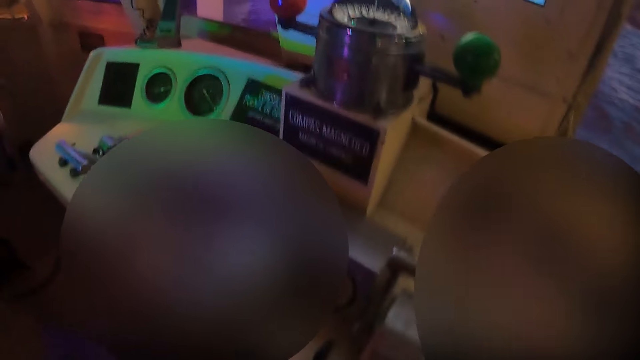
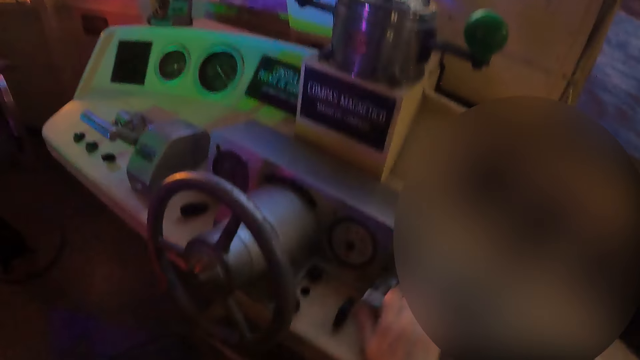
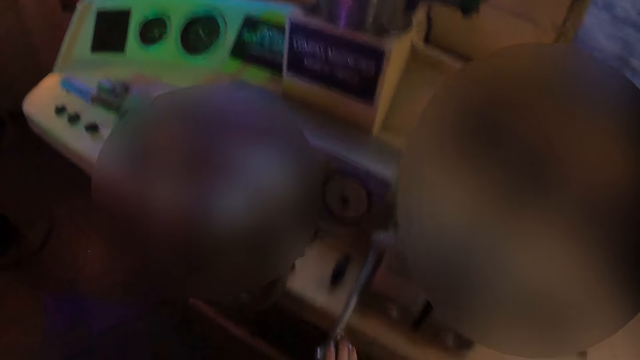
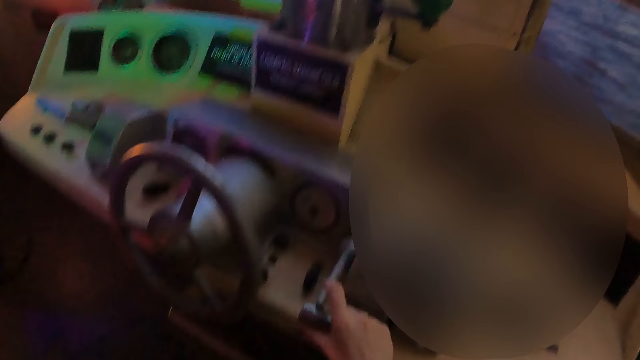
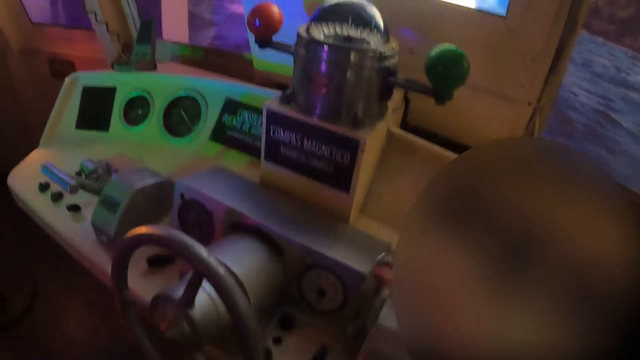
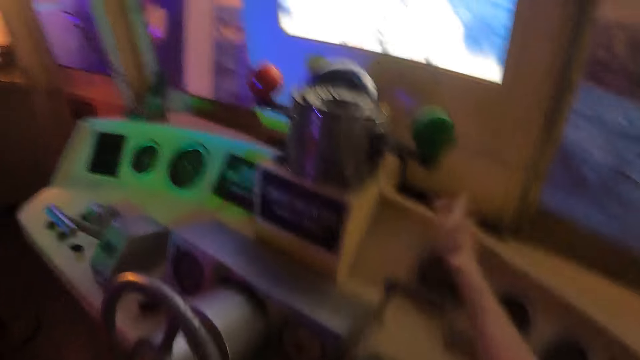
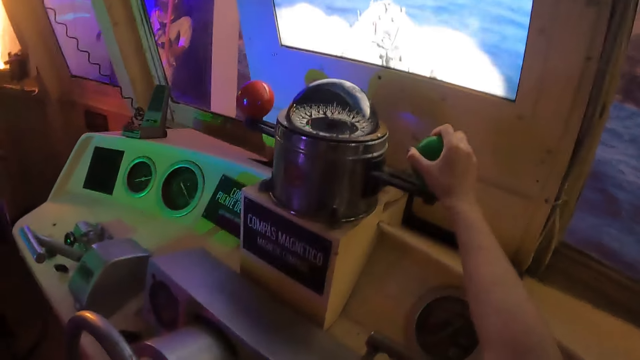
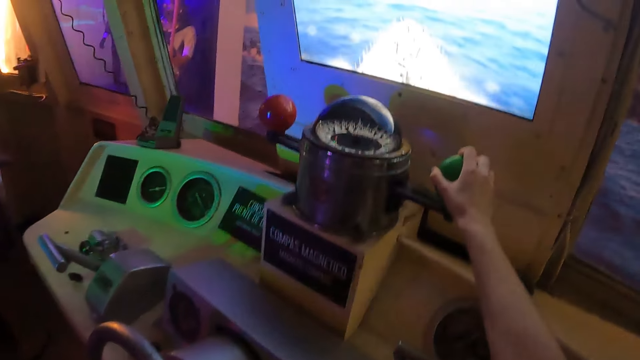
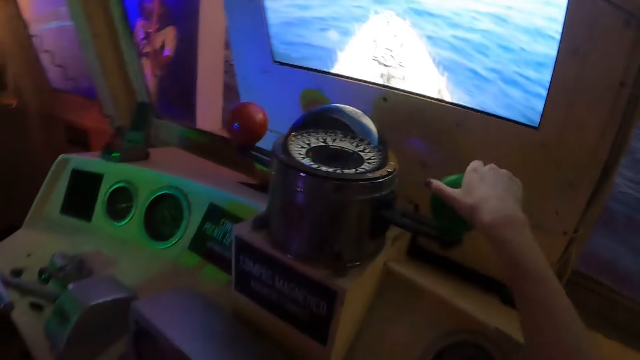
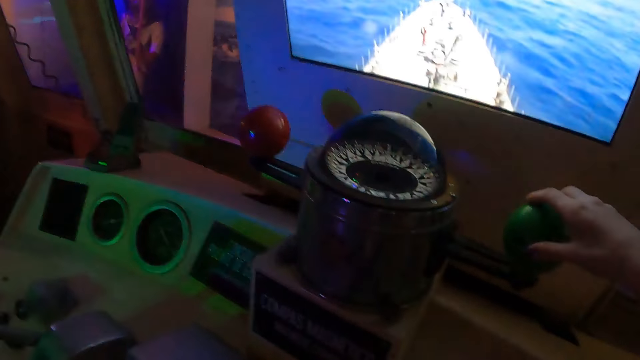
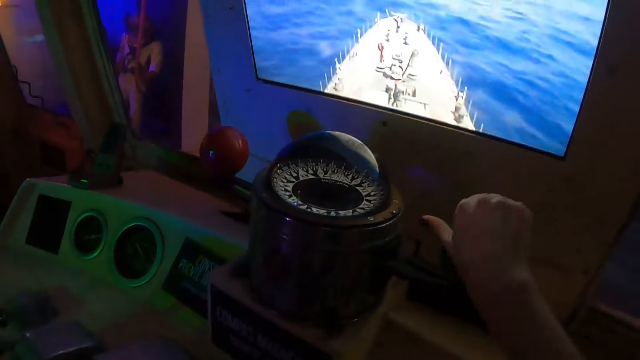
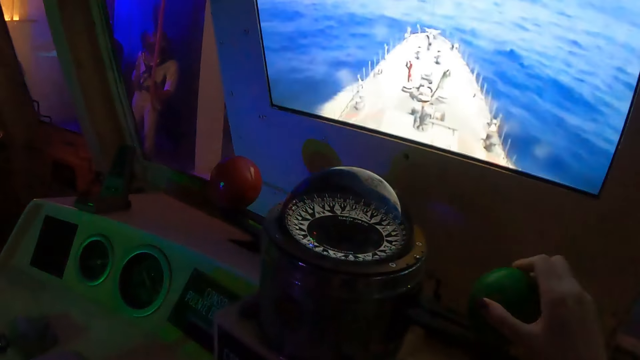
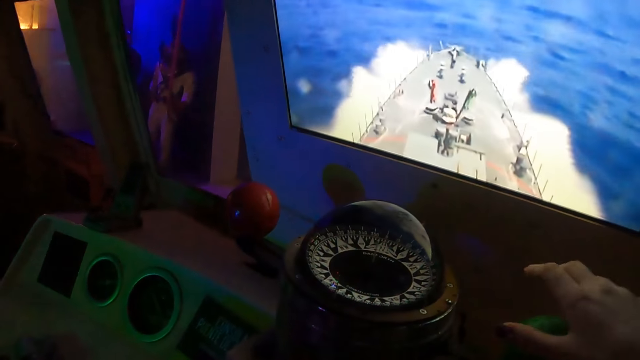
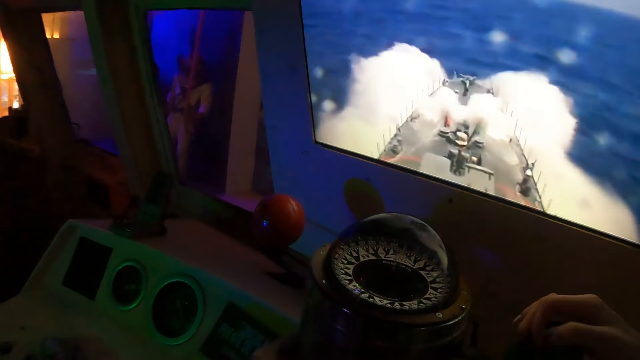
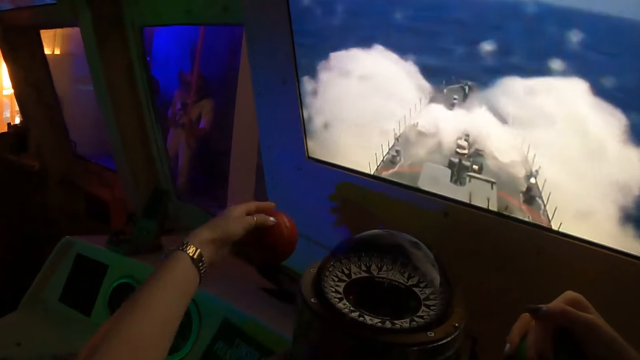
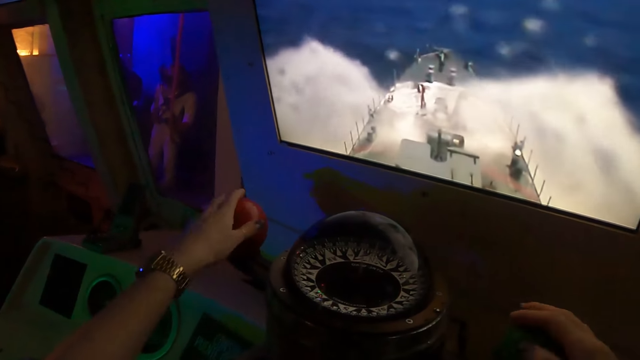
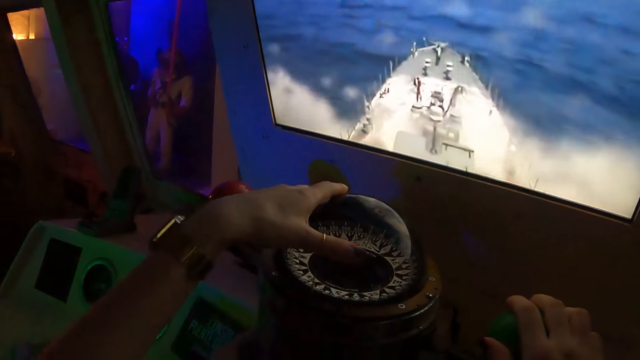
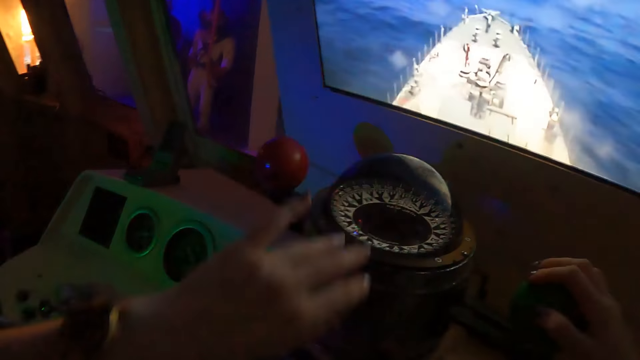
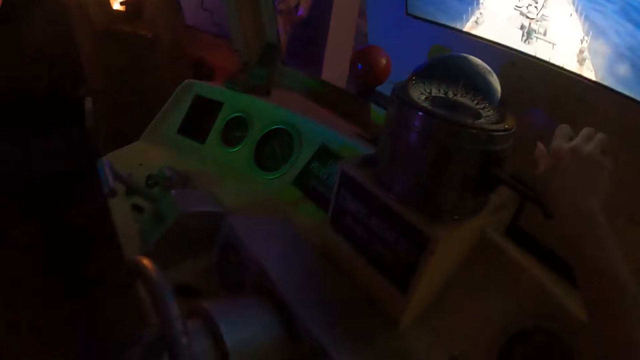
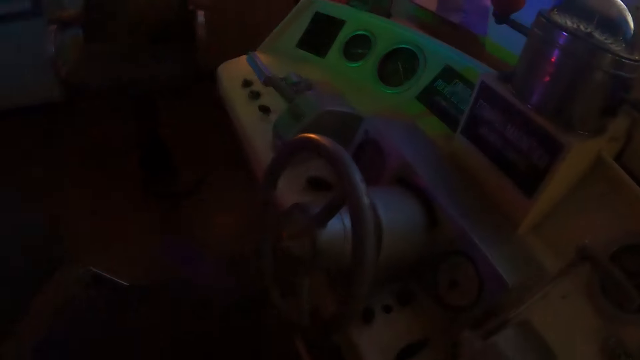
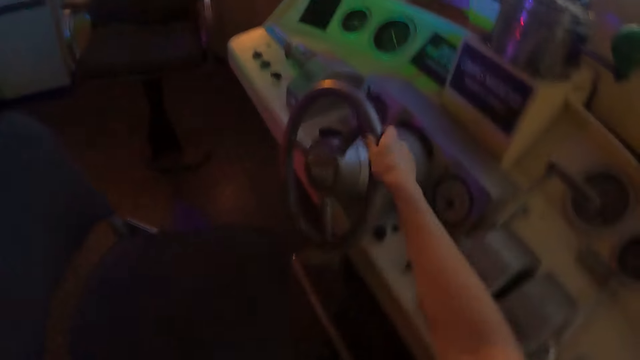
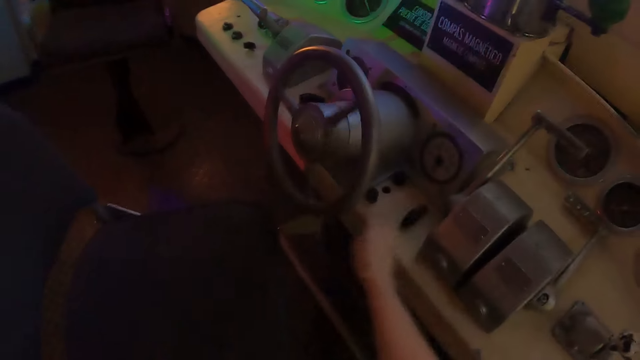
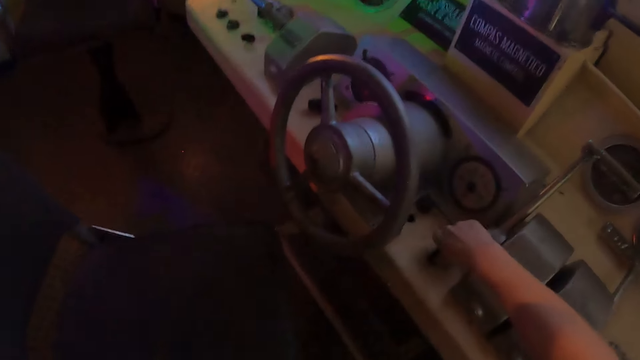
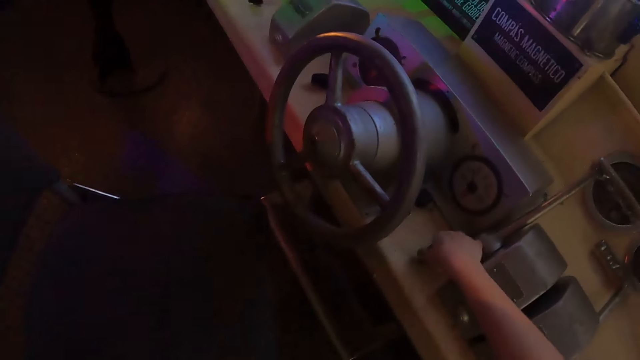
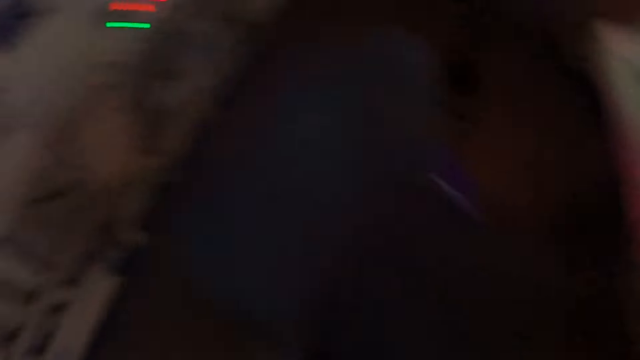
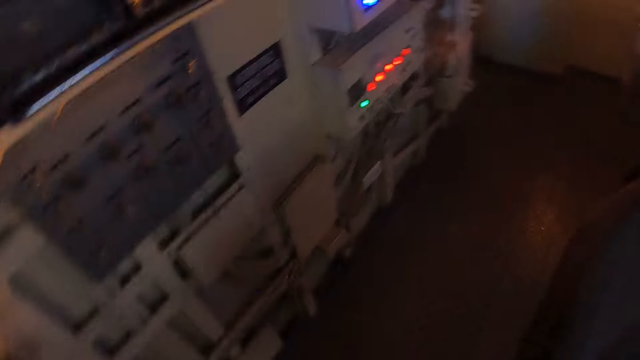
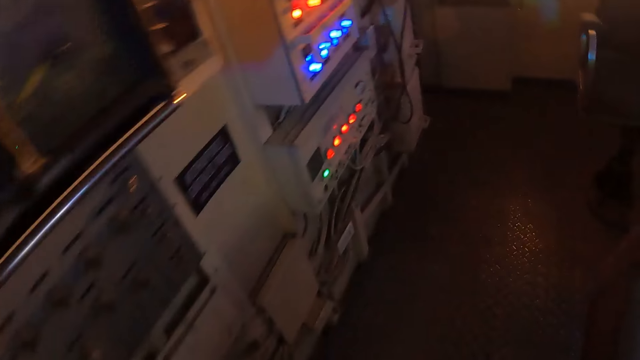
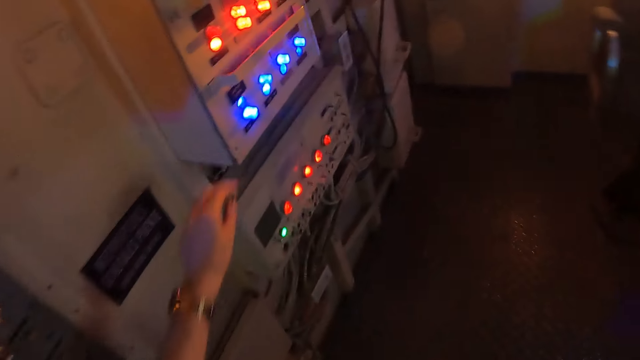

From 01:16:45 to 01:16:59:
The camera wearer moves something. They turn something. They sail the ship on water. They touch something. They place a hand on something. They move around. They turn a wheel. They turn something. They walk around the ship.

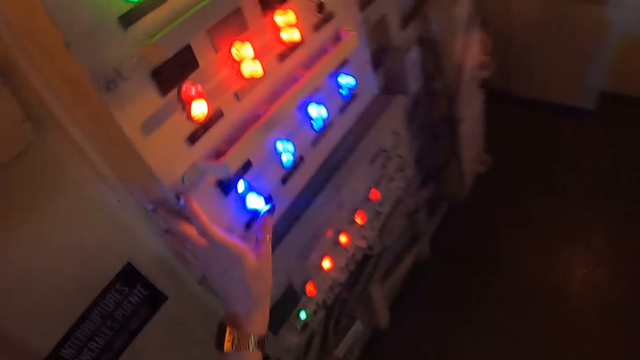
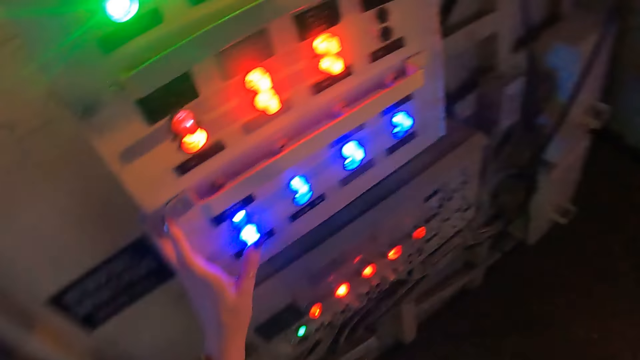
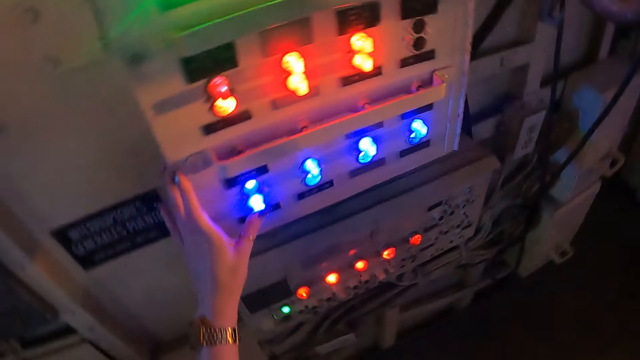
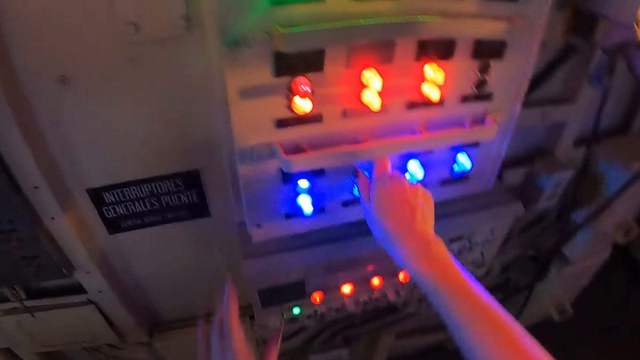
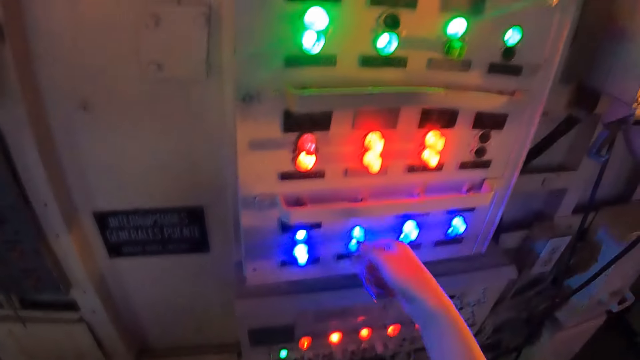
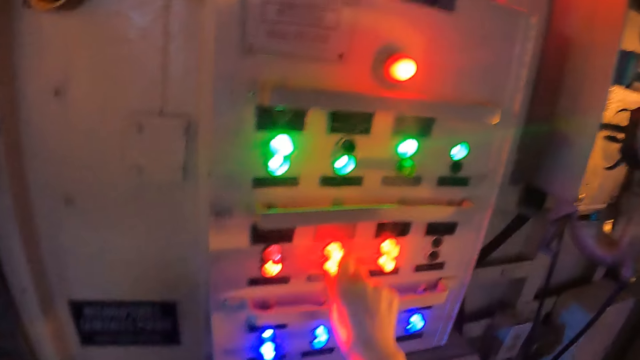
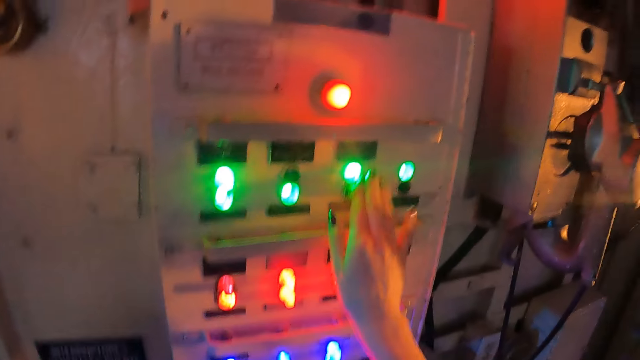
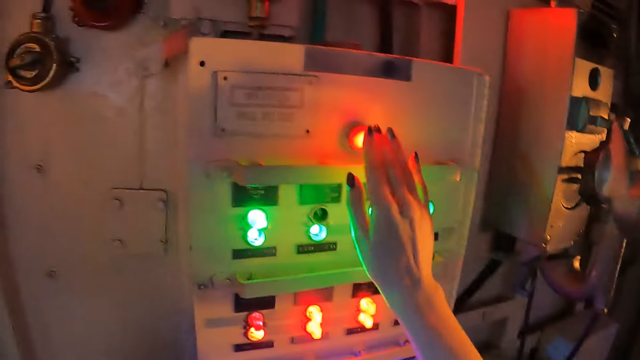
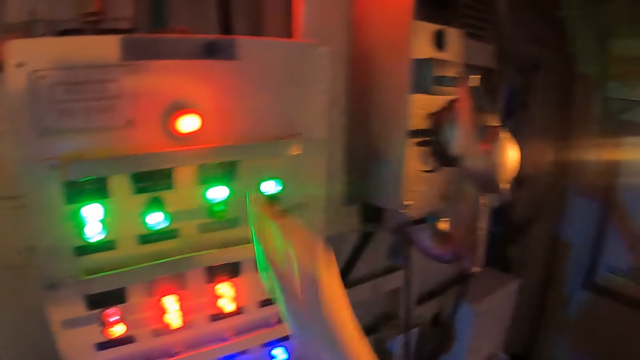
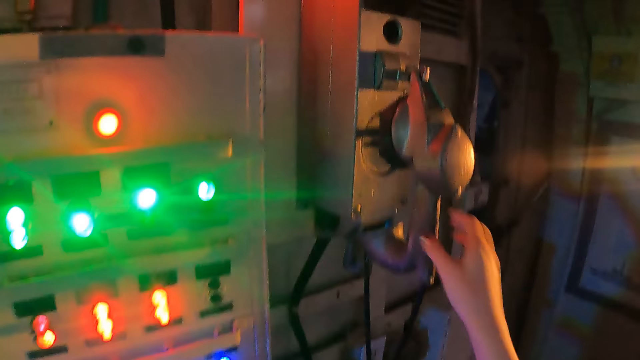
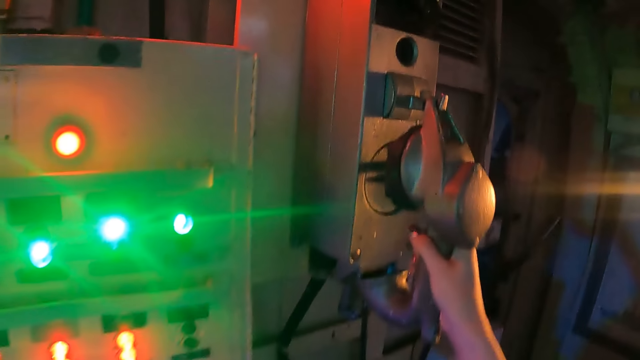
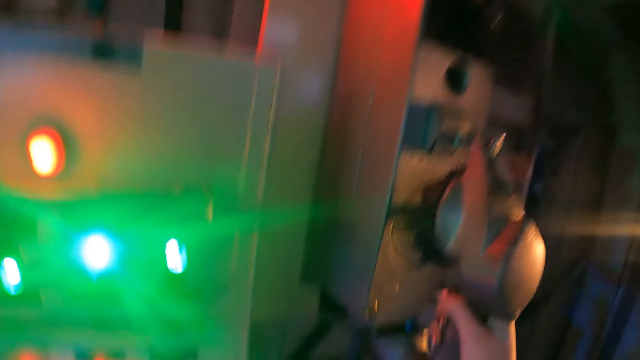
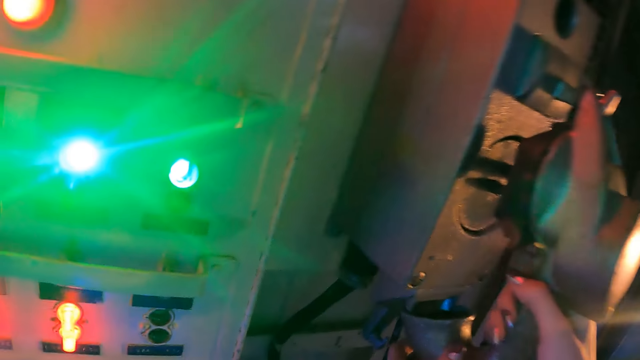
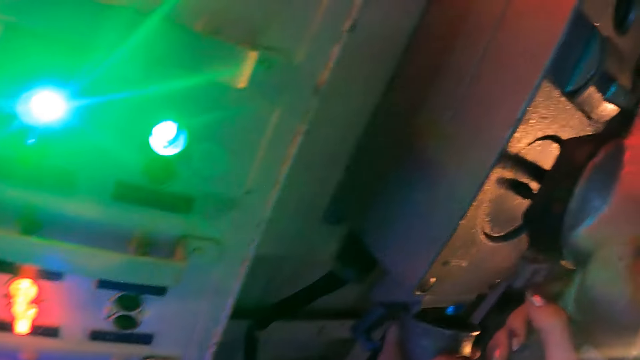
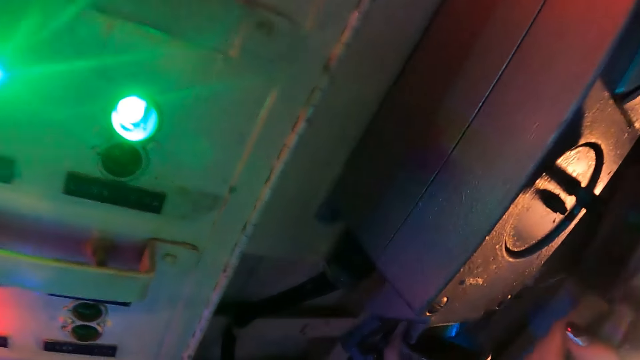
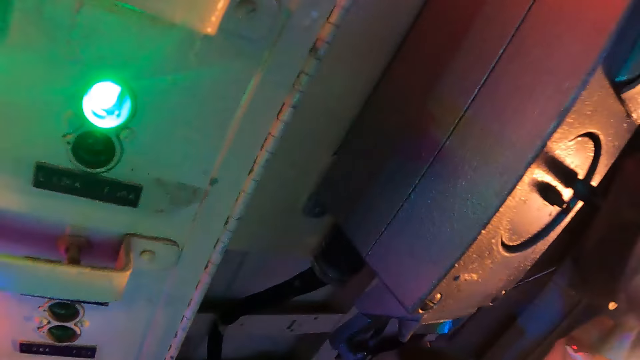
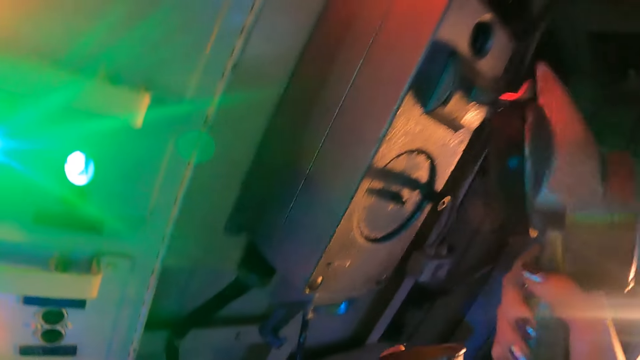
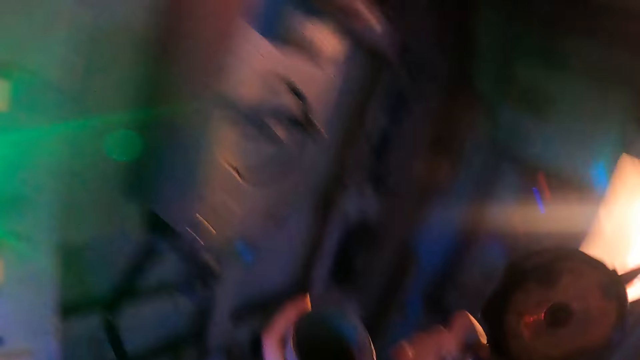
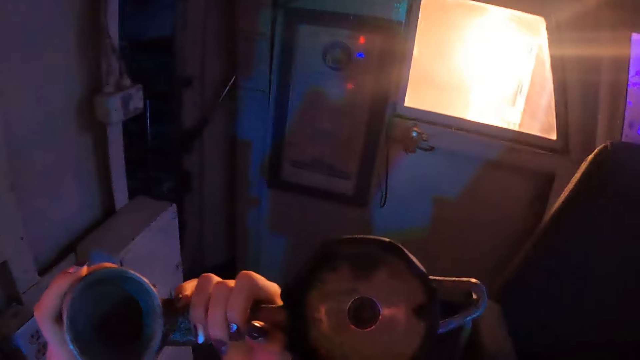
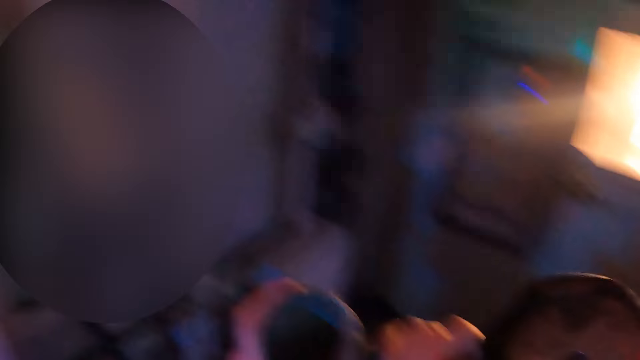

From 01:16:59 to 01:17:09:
The camera wearer operates something. They adjust the knobs. They hold something. They look around. They pick up something. They make a call.
